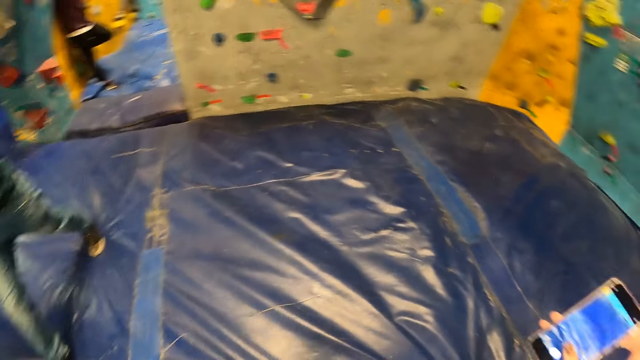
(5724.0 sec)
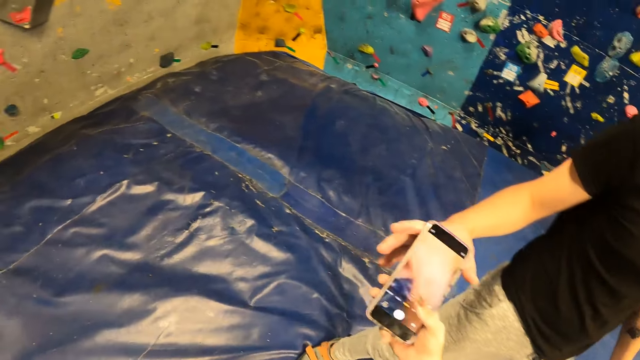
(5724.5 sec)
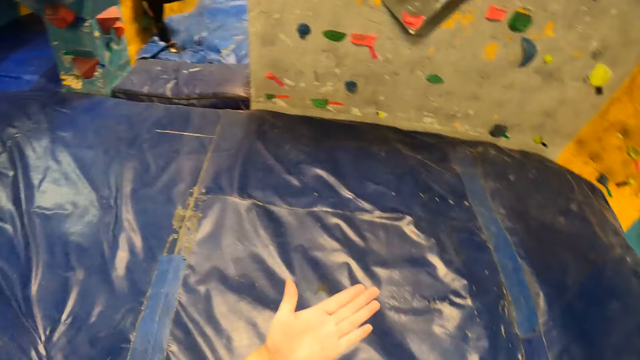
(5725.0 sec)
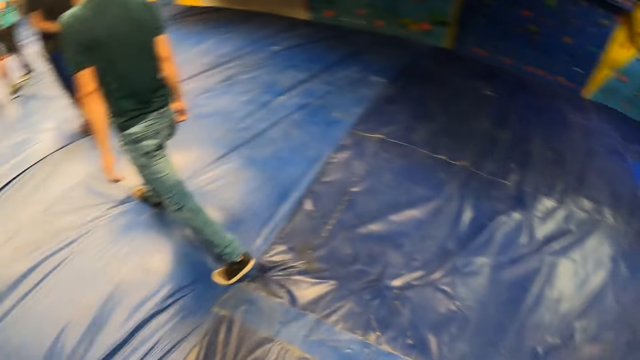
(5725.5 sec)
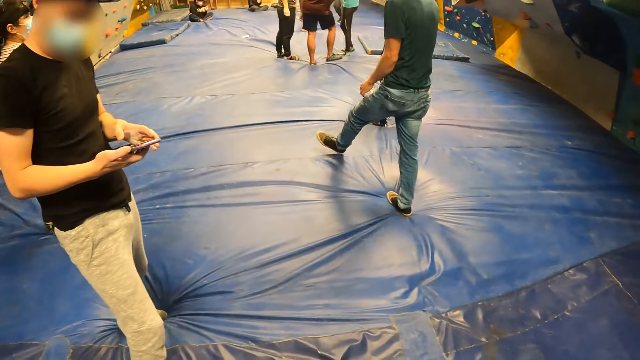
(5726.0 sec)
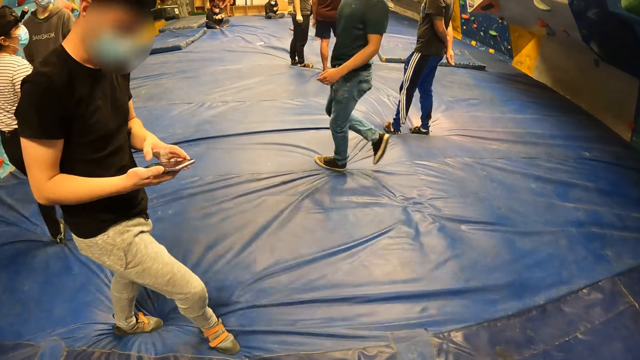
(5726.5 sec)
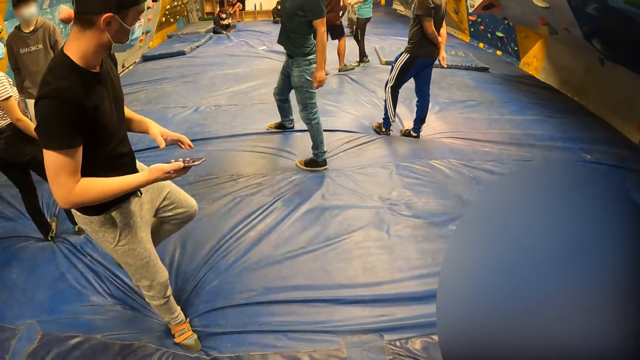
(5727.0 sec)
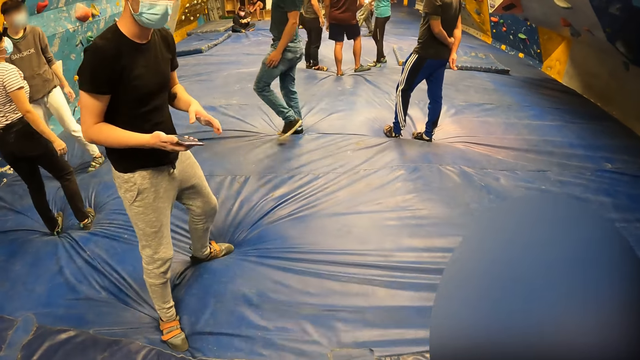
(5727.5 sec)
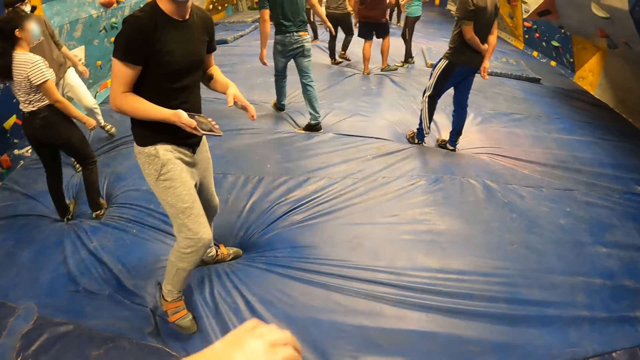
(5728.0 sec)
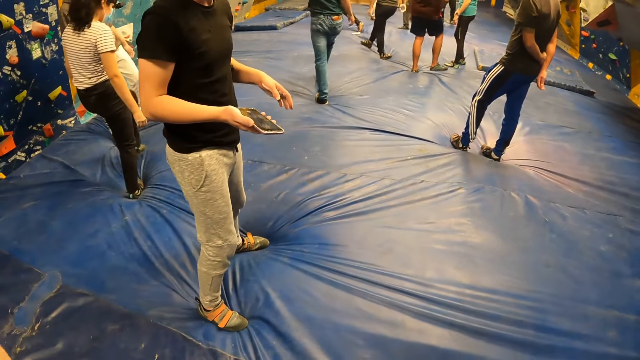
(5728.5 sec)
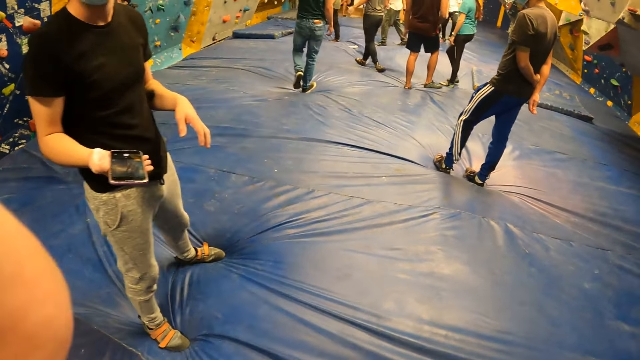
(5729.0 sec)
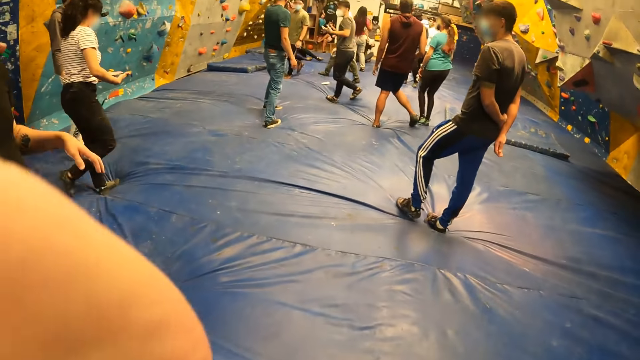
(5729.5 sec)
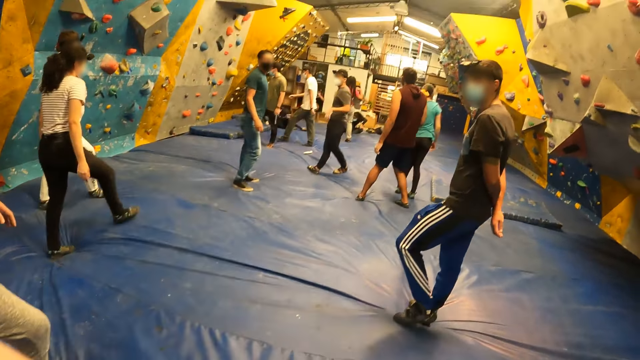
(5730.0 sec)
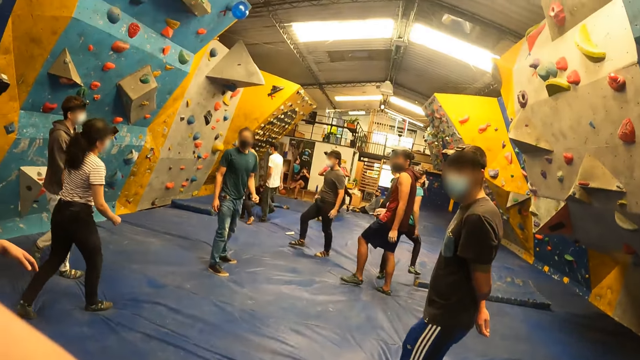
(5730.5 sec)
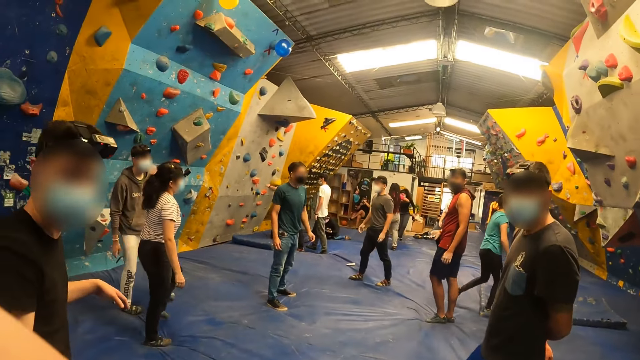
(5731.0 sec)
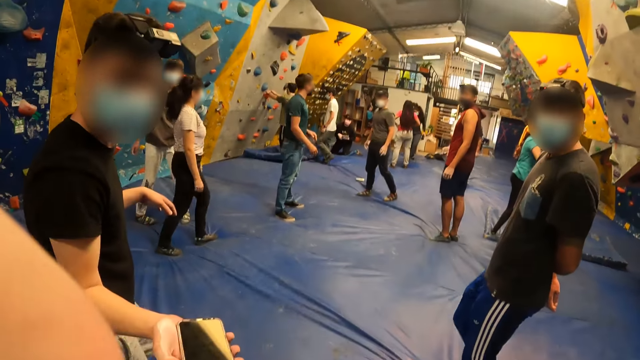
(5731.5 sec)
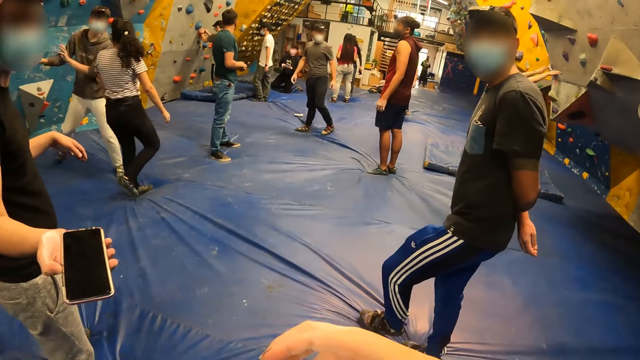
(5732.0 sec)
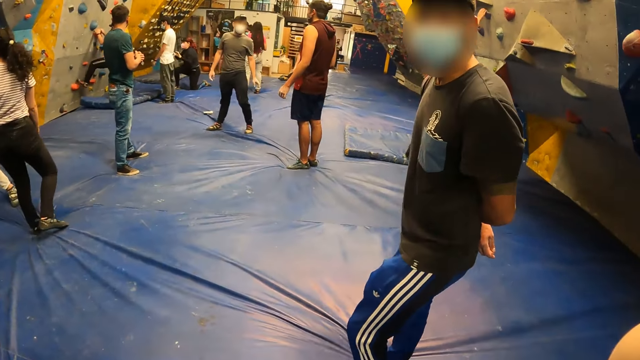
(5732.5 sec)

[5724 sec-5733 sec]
The camera wearer passes the phone to the man with her right hand. She looks around. The man operates the phone with both hands. The camera wearer adjusts the camera.

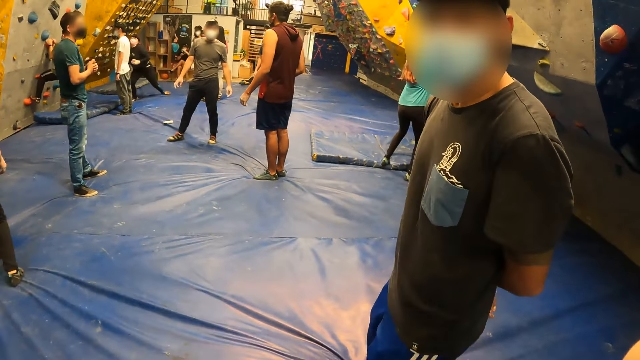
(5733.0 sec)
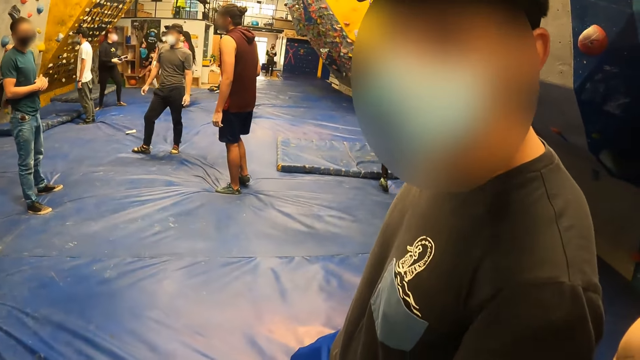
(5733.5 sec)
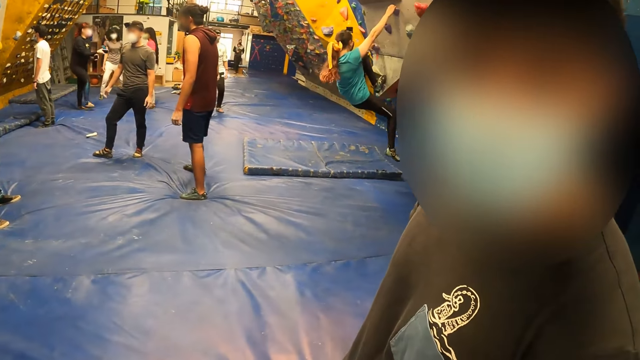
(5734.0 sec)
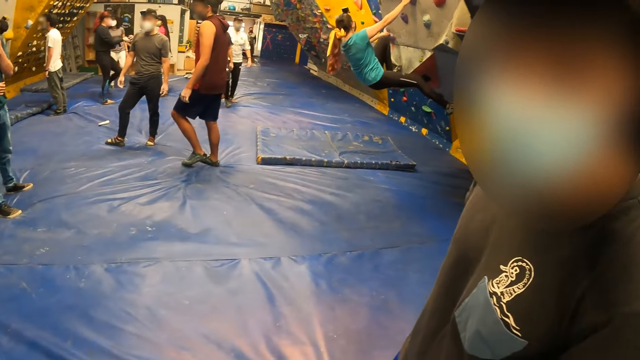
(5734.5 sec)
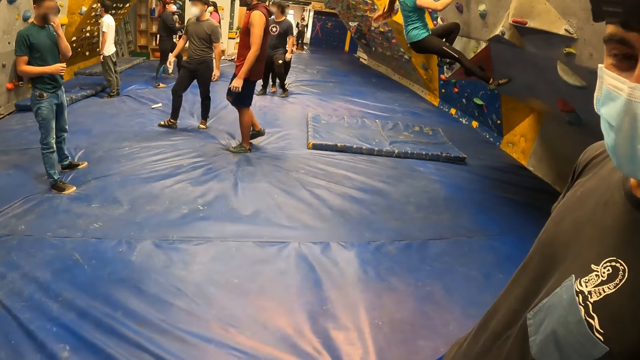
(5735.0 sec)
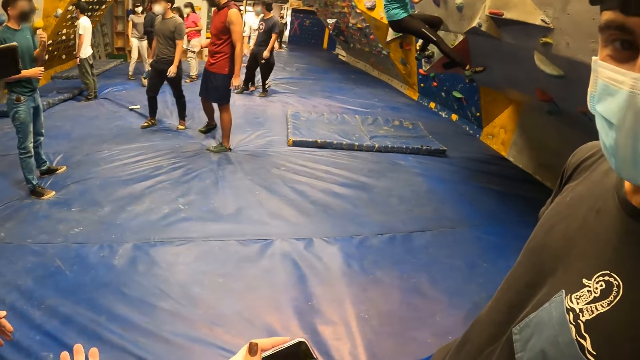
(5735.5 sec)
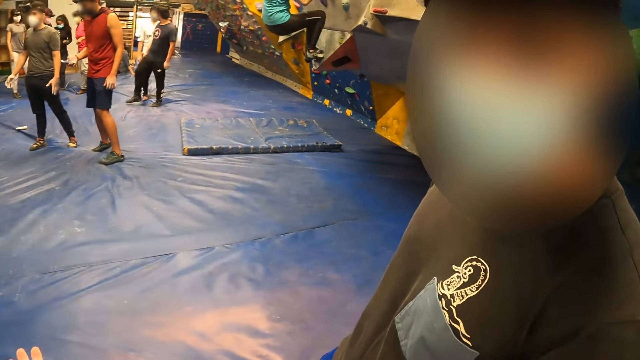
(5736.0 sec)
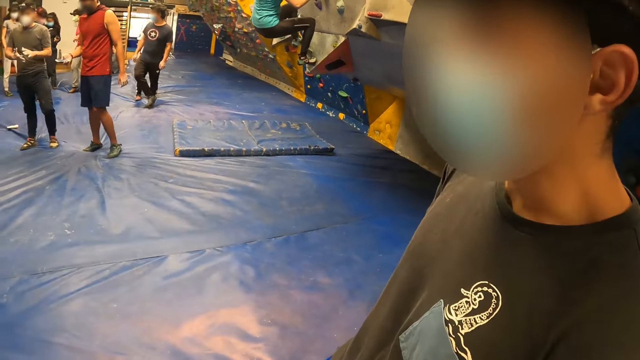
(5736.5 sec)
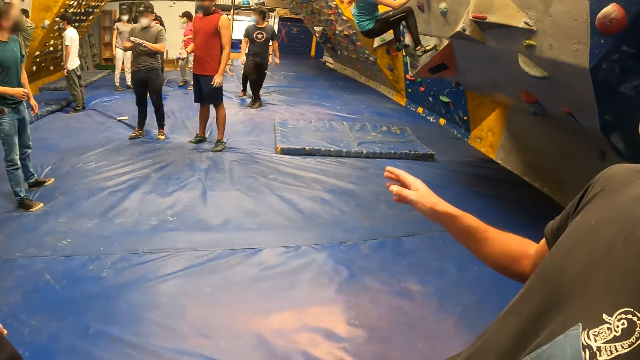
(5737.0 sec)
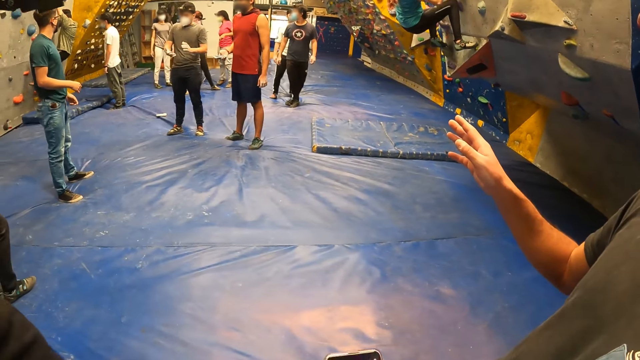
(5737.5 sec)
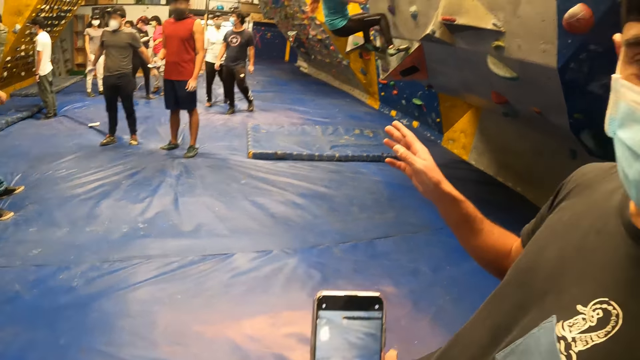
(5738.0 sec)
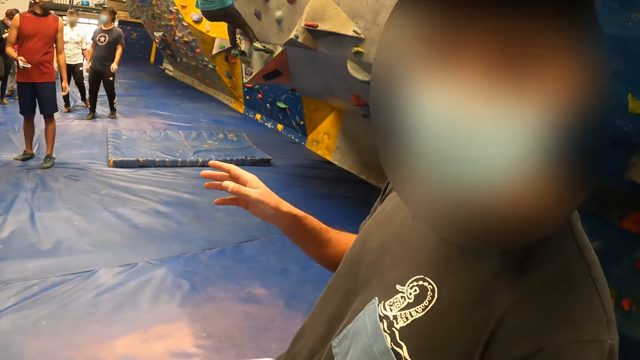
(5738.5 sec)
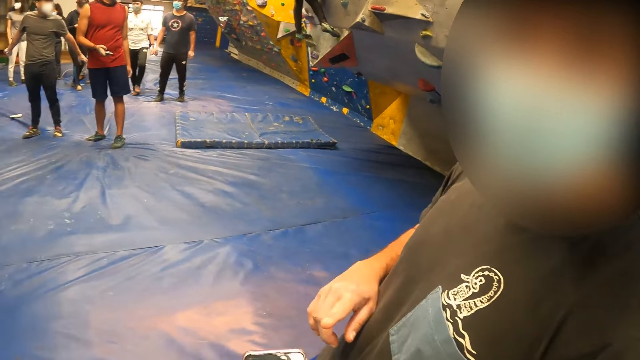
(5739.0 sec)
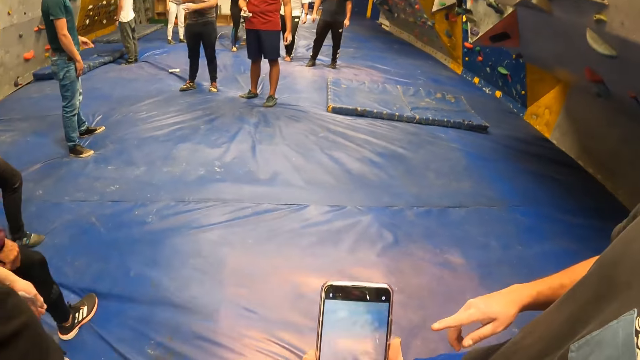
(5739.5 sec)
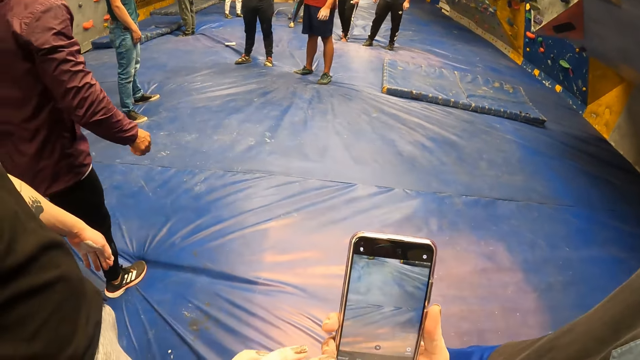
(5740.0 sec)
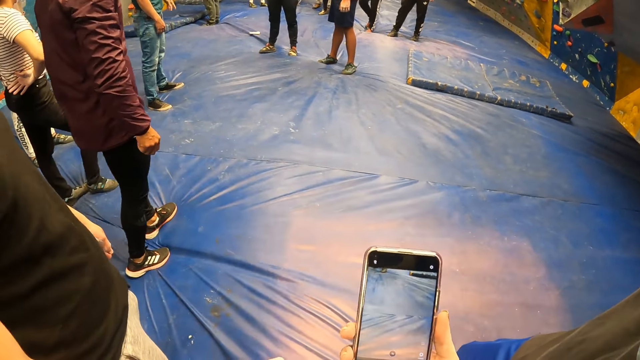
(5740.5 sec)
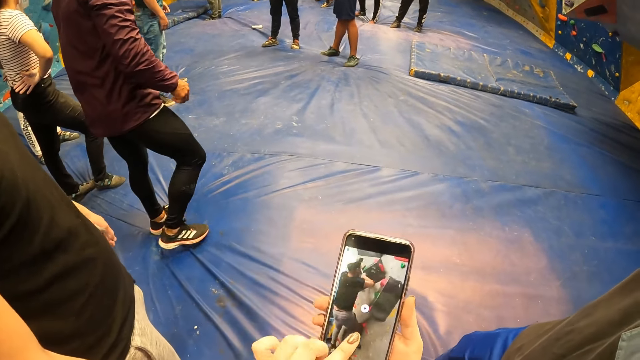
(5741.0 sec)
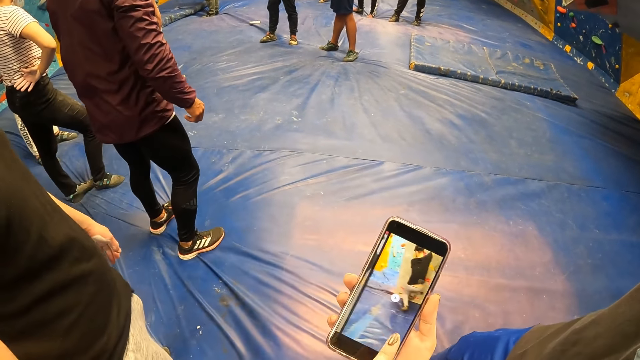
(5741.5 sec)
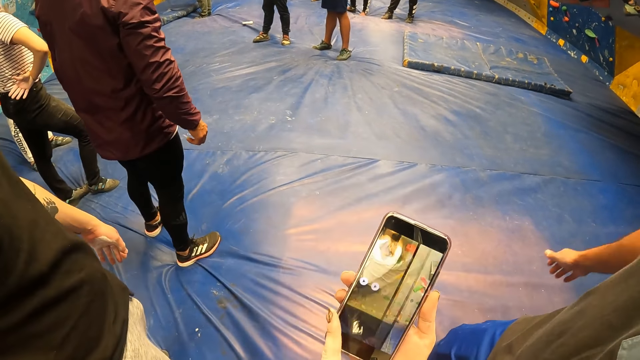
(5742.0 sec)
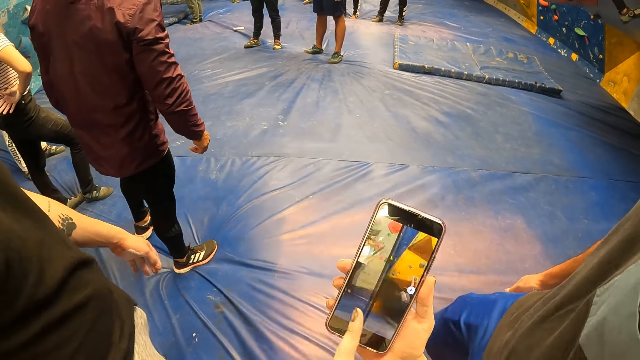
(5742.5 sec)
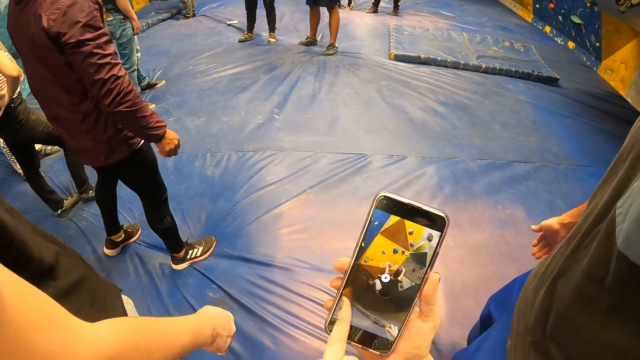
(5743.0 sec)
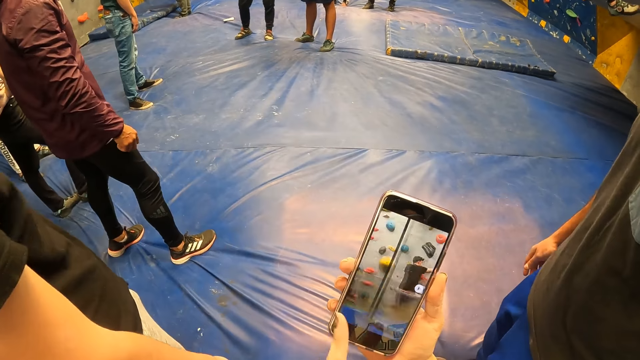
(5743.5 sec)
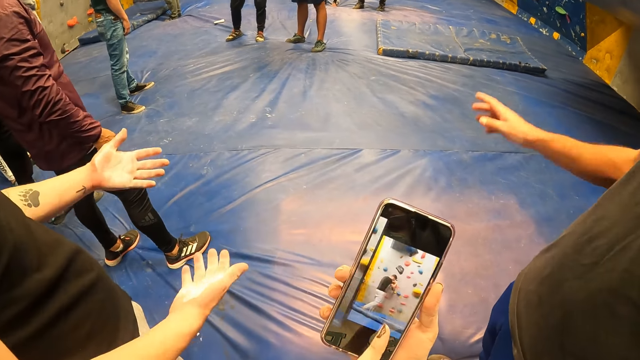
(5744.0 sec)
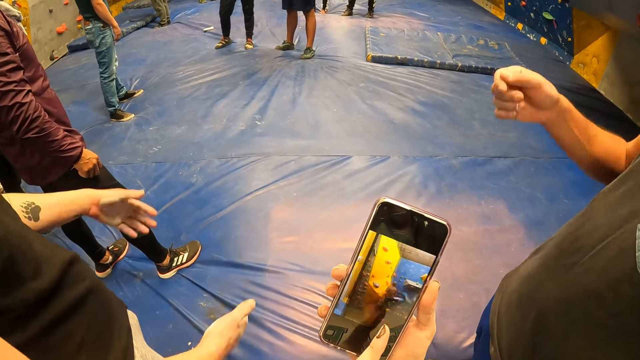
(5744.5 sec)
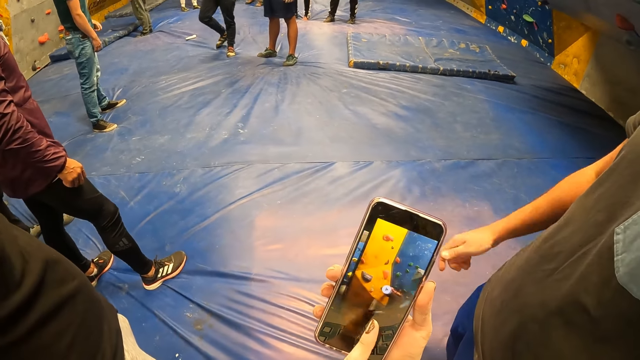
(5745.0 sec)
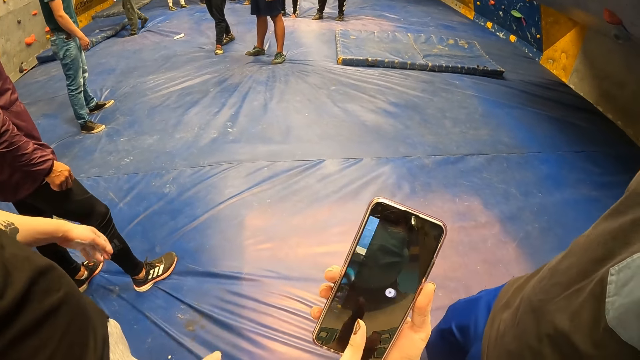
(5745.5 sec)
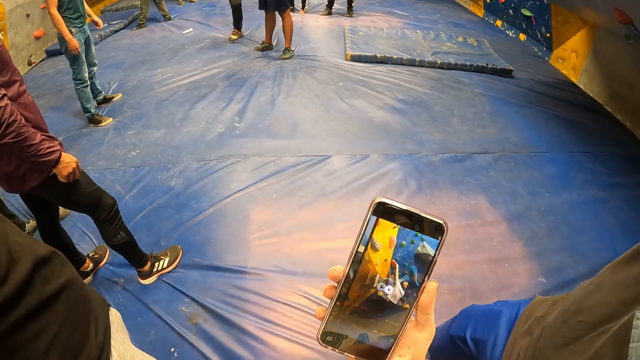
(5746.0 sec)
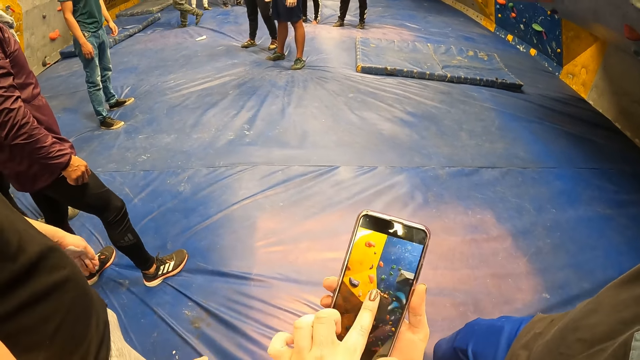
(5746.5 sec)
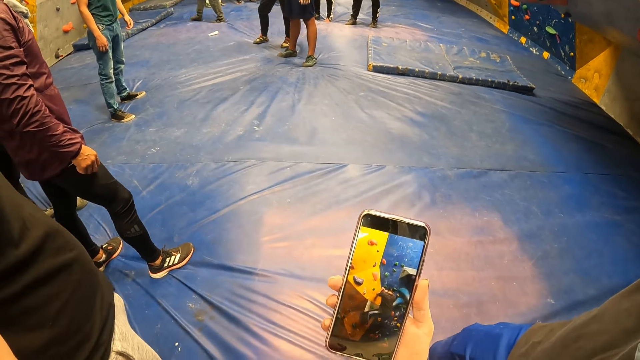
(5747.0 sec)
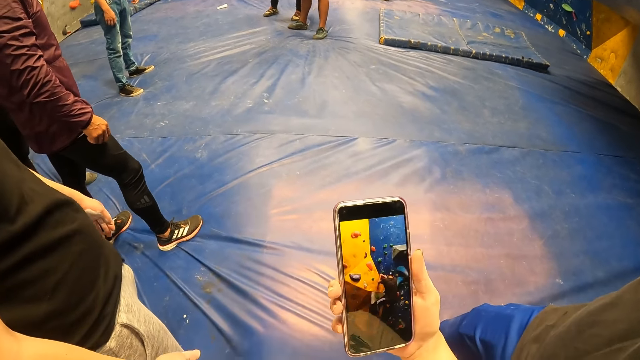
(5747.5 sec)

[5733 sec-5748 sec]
The camera wearer scrolls the phone. They operate the phone with both hands.
